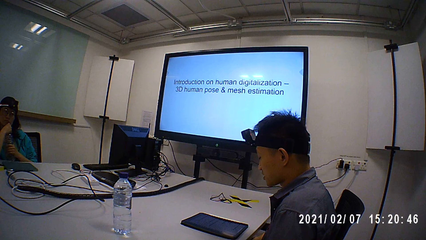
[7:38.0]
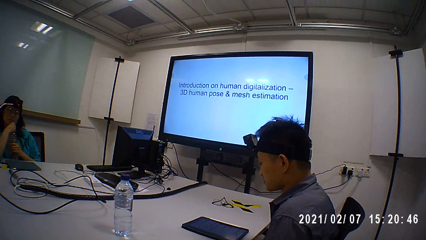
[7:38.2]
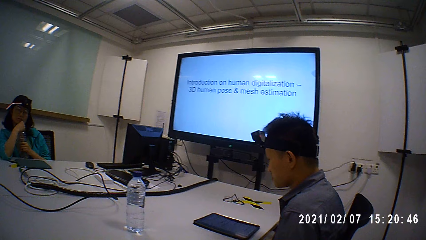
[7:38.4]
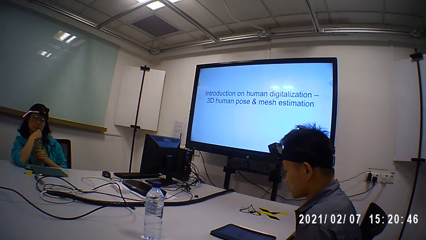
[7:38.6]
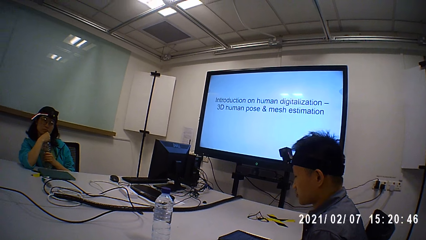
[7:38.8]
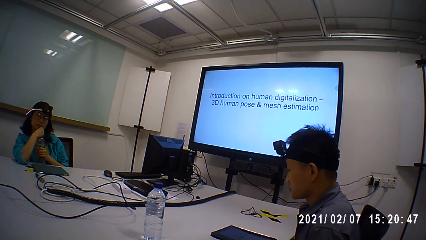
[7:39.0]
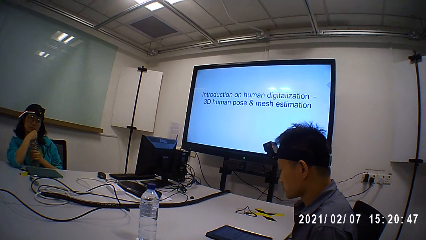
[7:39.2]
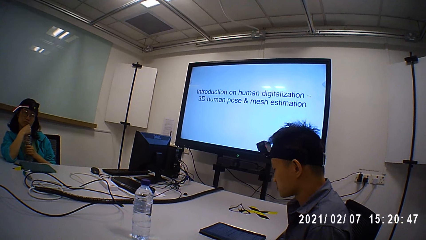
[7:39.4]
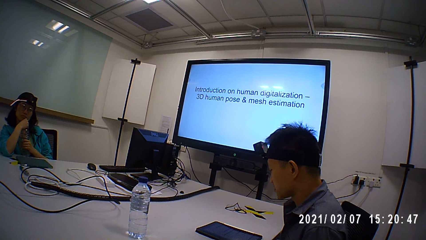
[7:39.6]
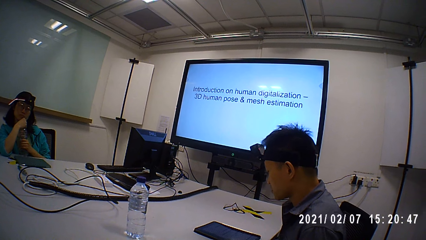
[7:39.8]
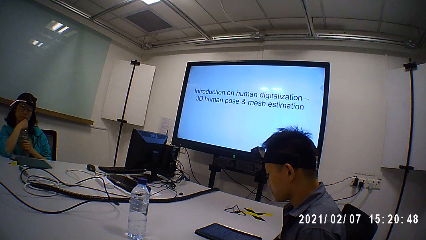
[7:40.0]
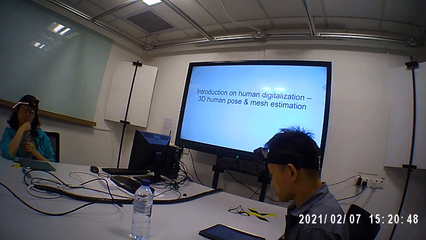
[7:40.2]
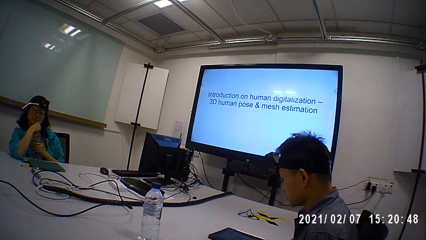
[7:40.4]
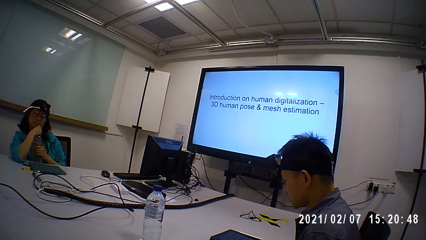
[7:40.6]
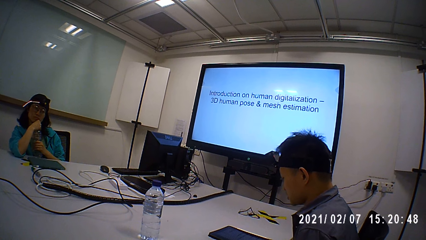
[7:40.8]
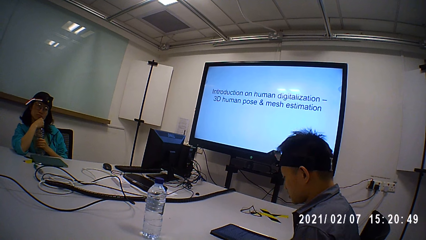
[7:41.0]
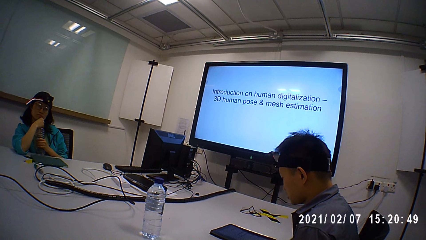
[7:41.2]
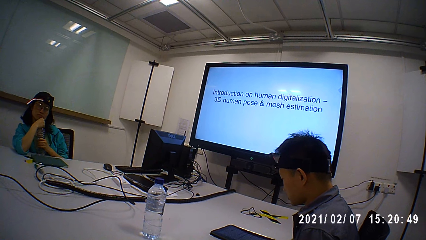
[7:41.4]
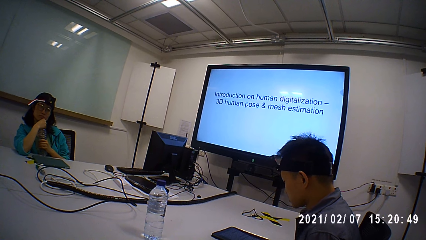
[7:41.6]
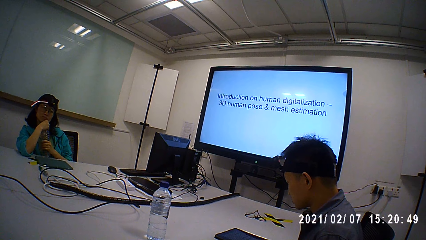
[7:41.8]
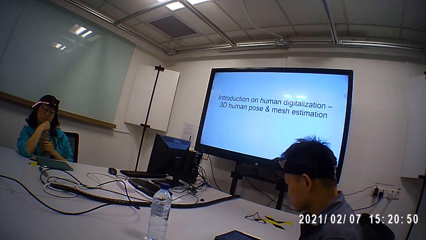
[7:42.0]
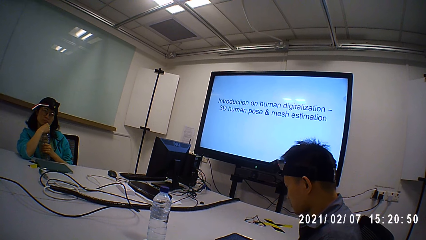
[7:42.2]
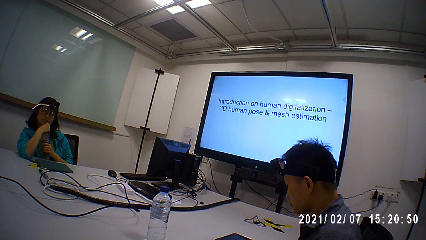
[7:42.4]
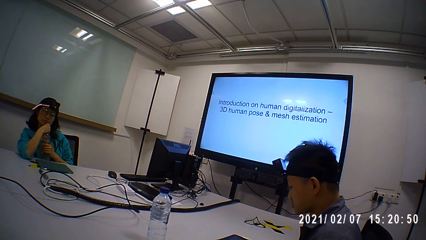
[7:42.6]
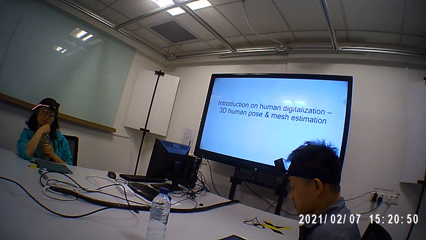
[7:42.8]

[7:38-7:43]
A man reads on the tablet.

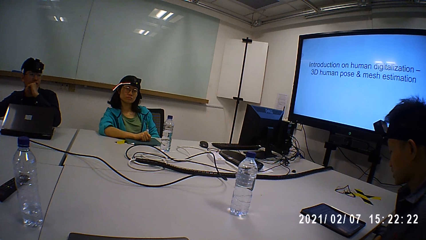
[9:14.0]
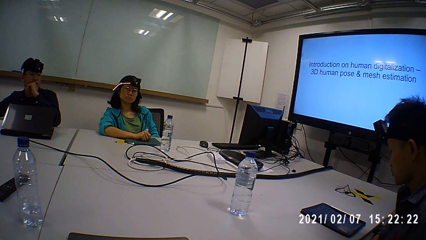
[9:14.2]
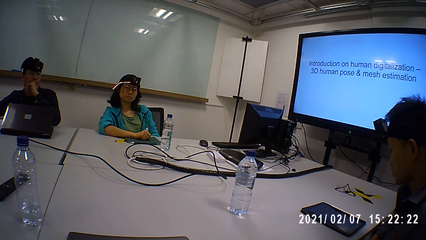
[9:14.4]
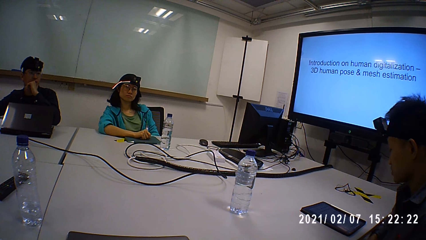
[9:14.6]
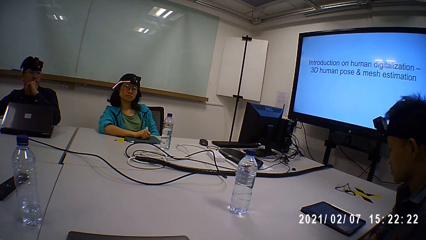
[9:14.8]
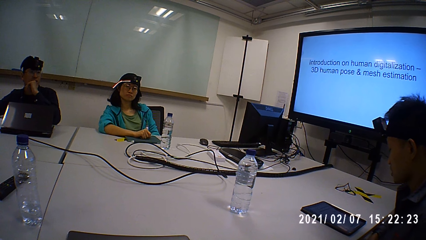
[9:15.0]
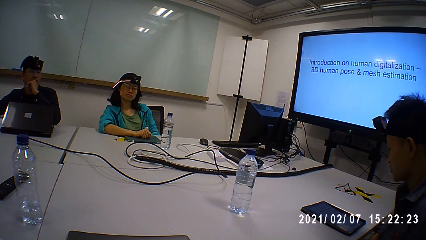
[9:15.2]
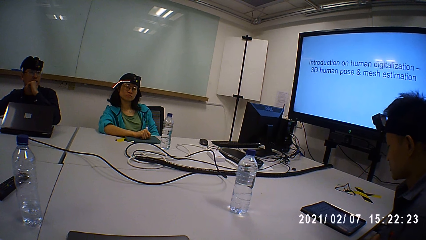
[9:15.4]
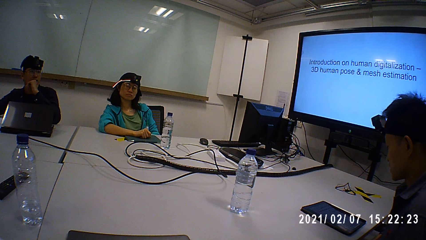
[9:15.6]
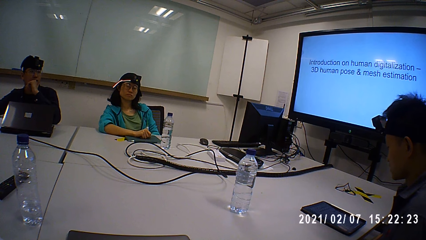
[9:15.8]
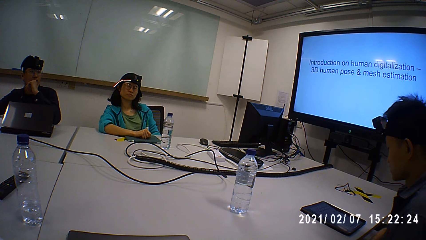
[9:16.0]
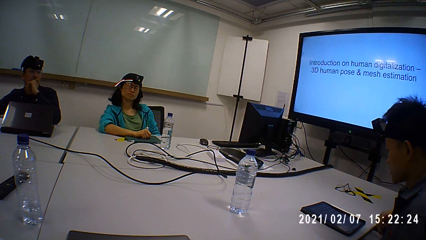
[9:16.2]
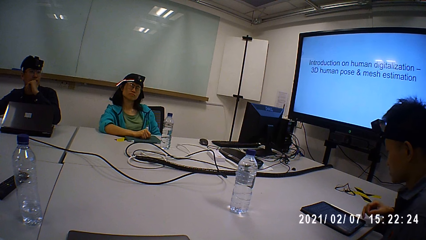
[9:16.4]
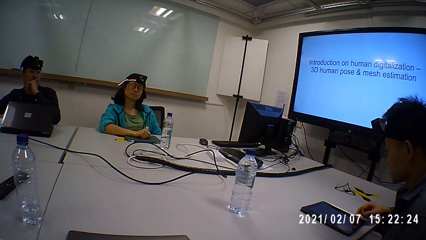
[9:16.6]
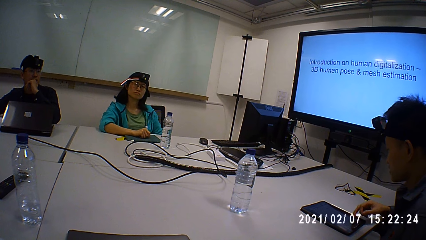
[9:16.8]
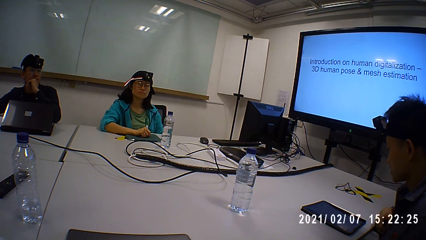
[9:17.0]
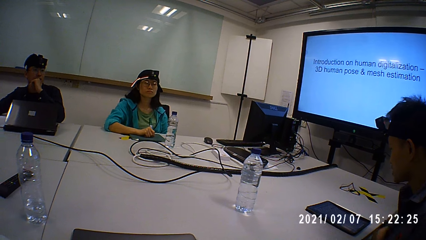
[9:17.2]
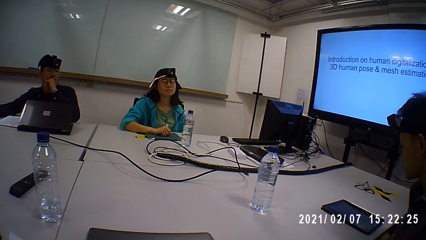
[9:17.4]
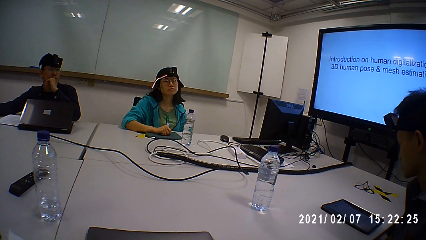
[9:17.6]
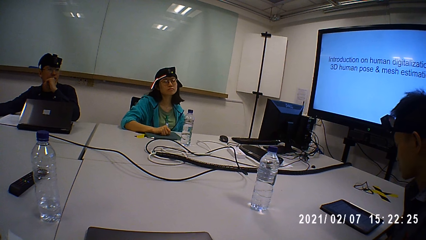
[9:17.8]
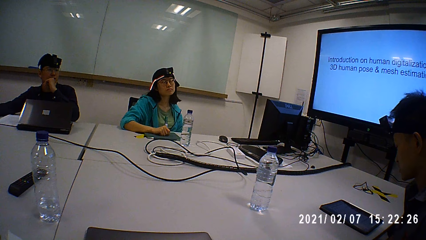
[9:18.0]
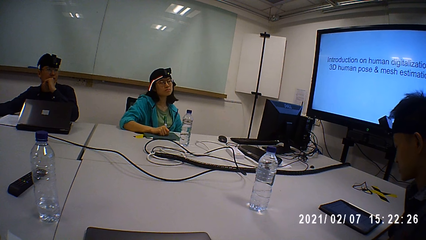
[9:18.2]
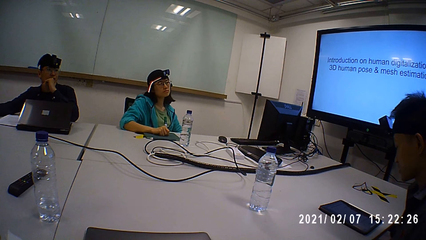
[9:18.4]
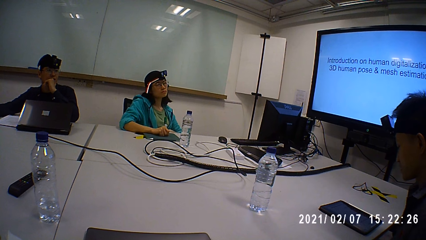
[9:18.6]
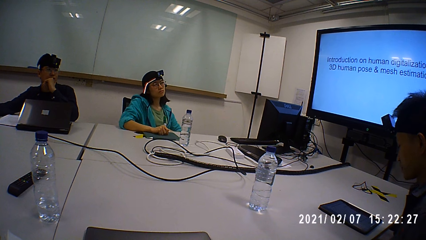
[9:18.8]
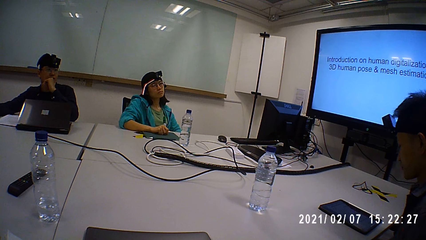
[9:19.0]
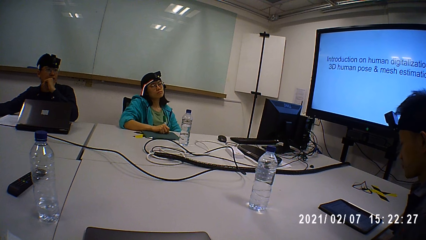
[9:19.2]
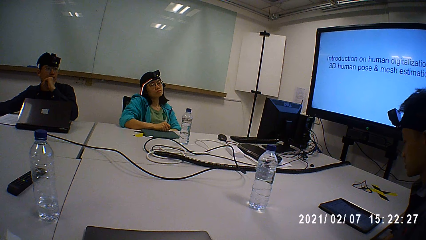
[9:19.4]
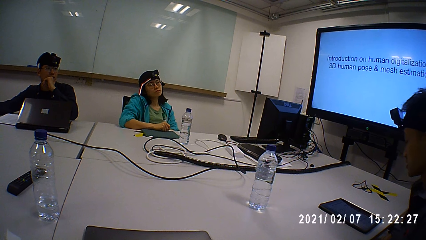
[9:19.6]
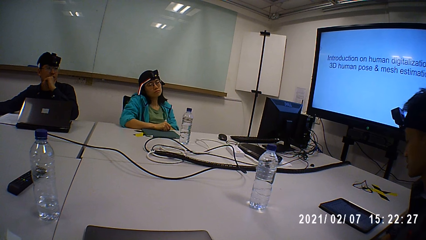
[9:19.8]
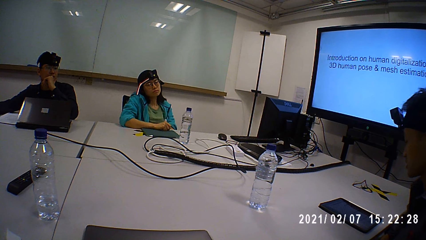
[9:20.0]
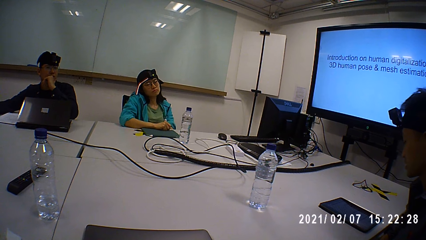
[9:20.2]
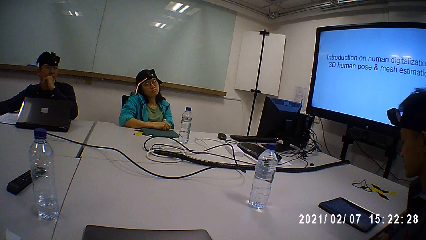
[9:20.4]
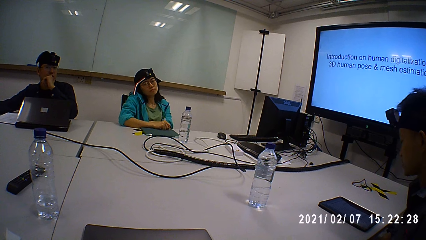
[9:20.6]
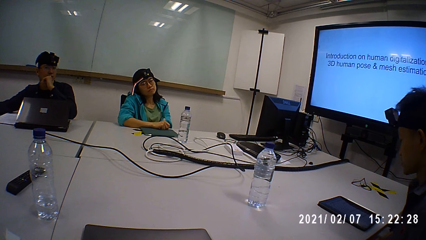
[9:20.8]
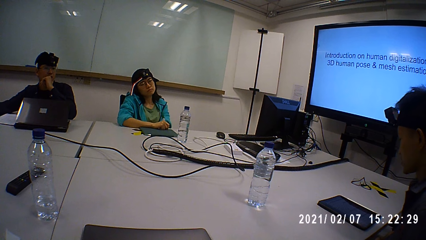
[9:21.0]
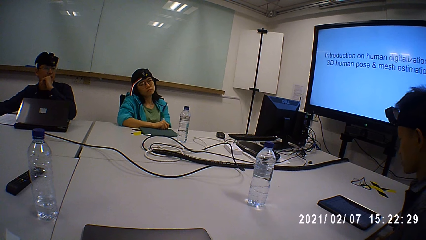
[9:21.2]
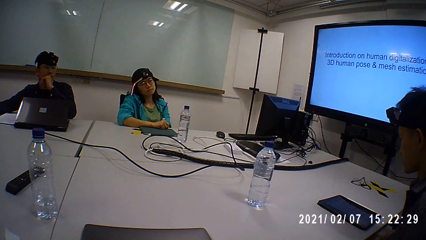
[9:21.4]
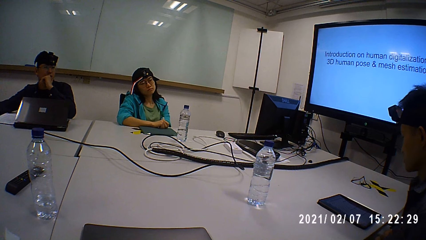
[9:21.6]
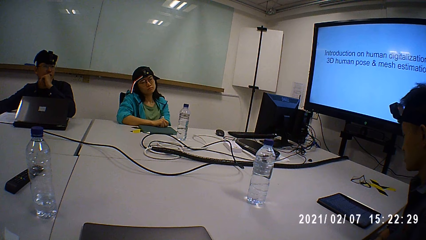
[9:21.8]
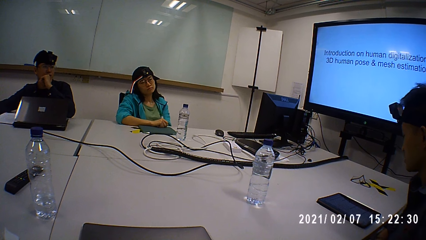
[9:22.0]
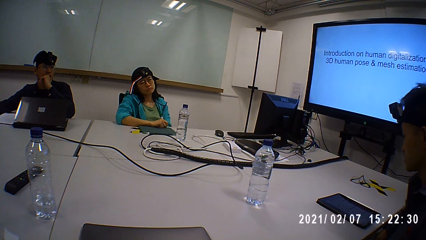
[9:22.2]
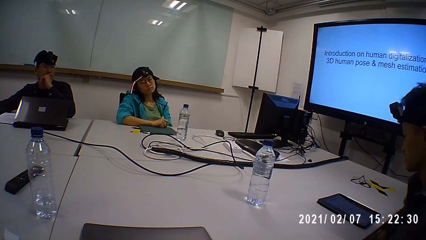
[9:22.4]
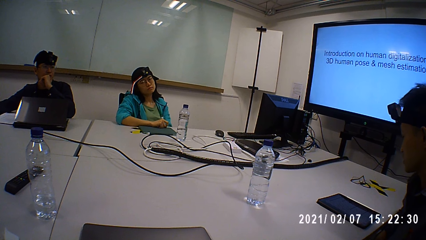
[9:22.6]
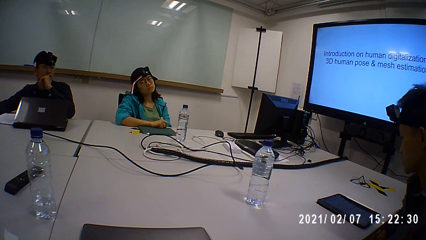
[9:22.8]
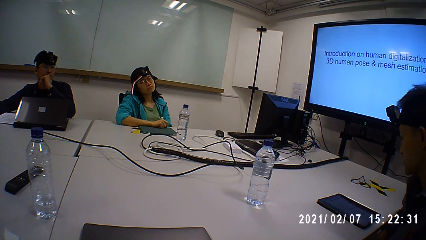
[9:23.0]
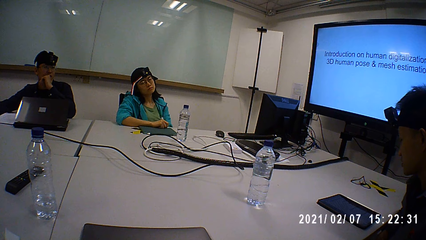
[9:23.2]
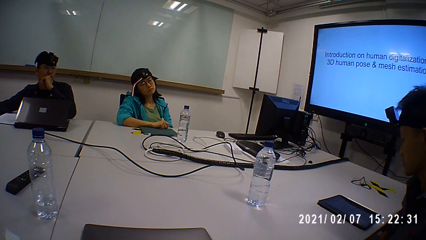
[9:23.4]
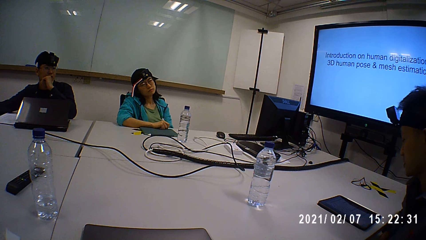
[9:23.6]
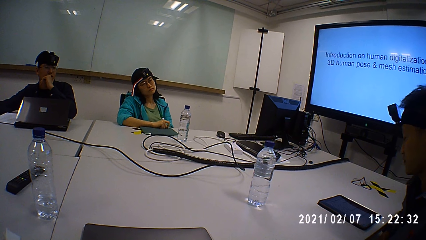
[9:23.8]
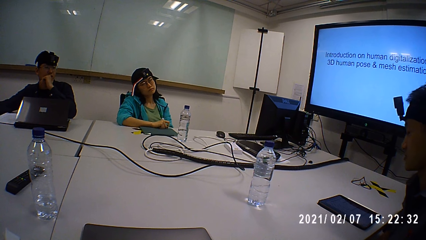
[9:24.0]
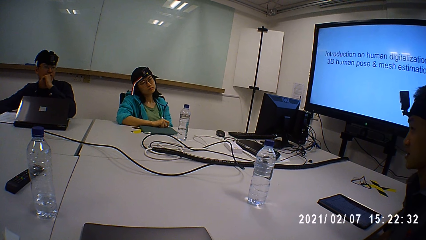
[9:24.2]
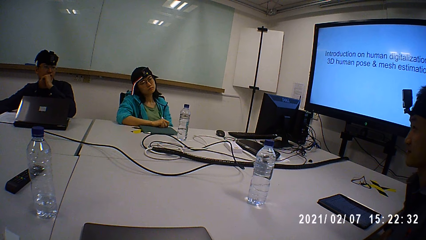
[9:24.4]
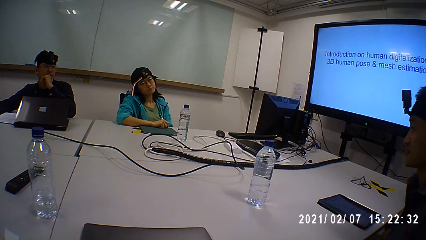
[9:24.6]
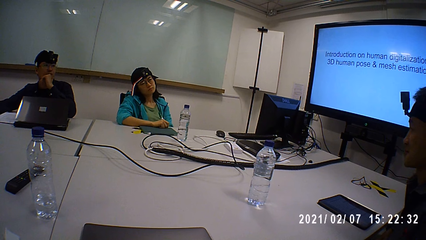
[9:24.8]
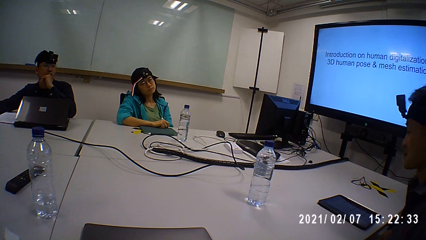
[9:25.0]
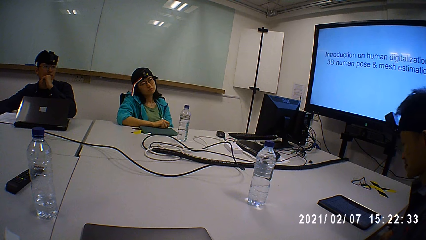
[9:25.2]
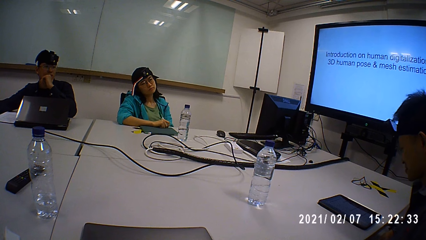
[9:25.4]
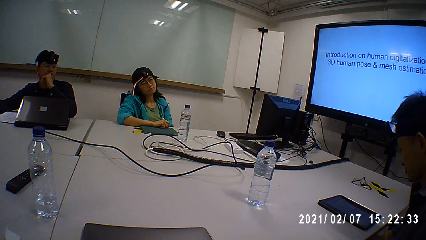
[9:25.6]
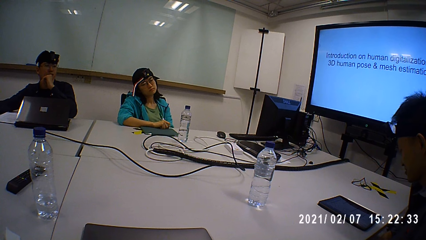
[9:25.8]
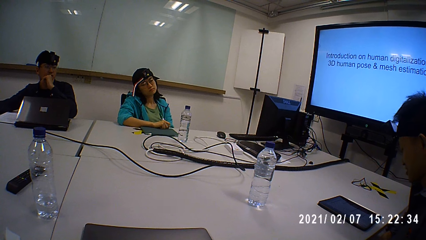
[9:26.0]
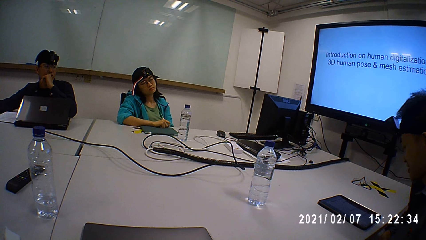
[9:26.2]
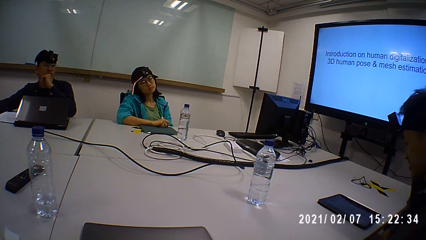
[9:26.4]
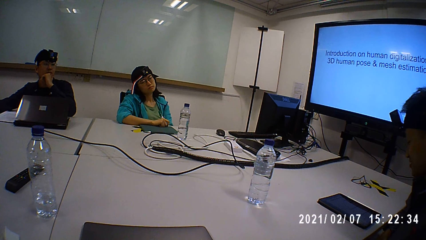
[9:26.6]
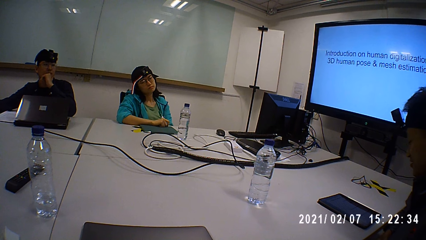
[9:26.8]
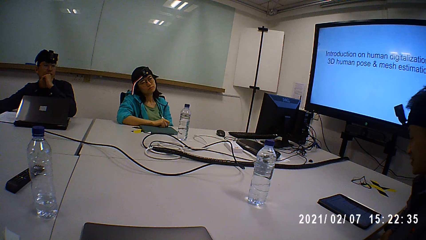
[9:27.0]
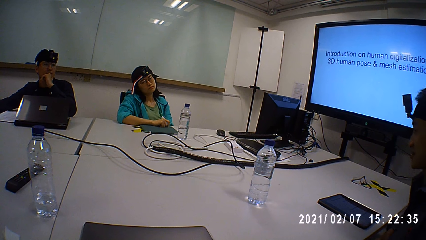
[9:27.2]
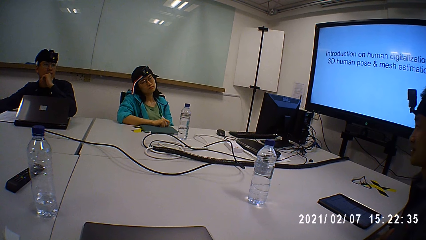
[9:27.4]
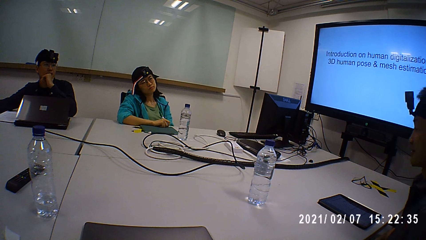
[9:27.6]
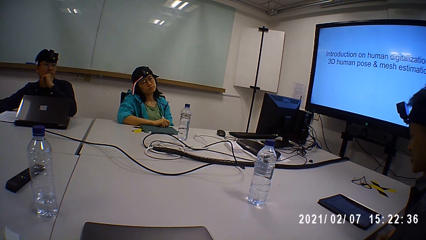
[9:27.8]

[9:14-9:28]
A person reads. A man scrolls through the tablet. A woman adjusts her body on the chair. The camera wearer stares at the man. The man reads on the tablet.
